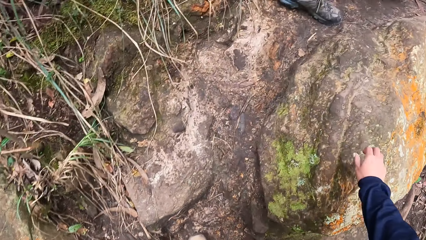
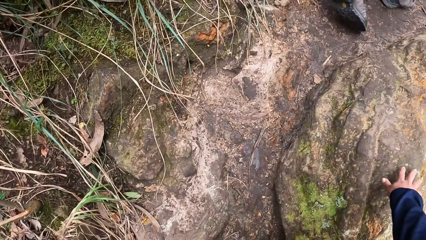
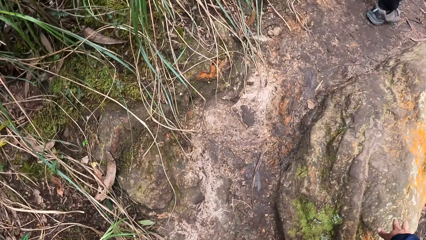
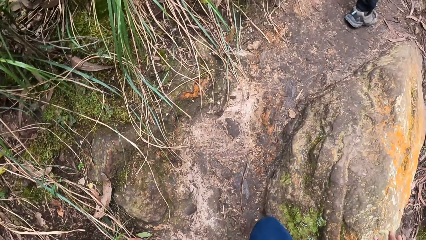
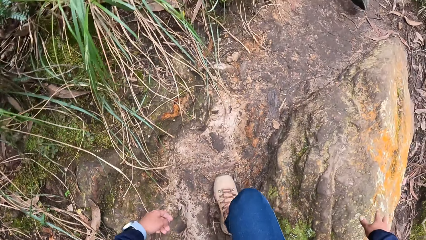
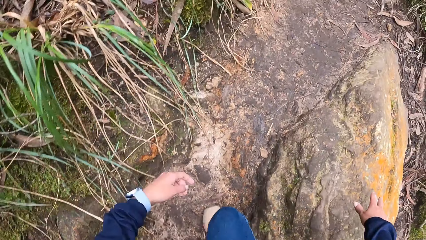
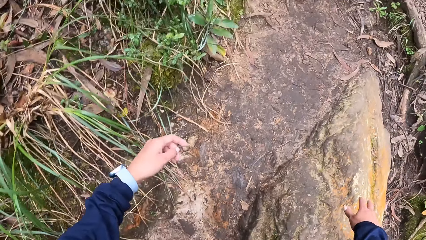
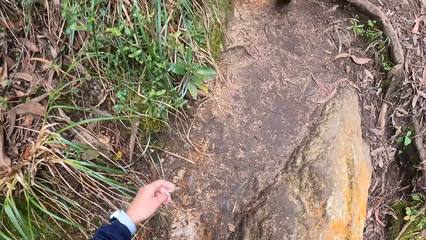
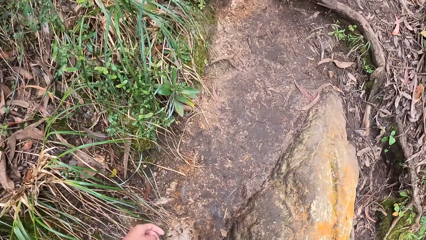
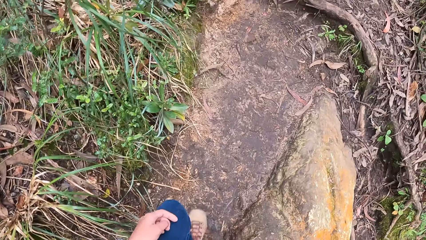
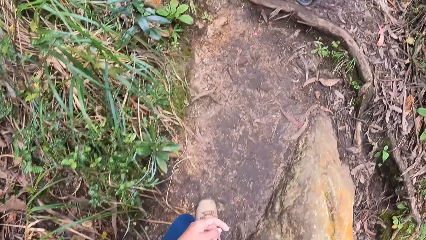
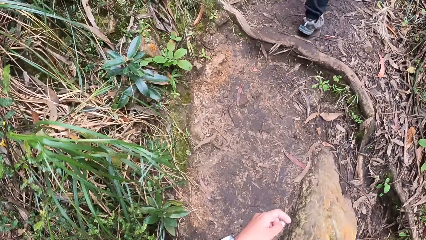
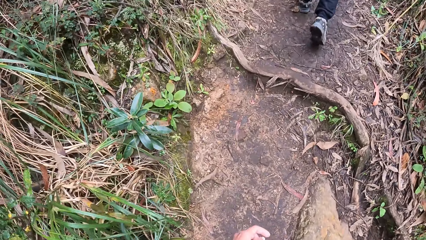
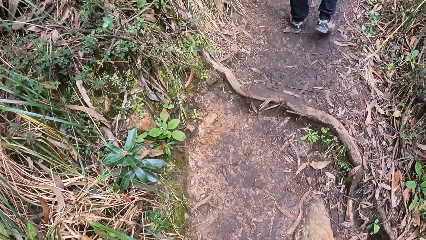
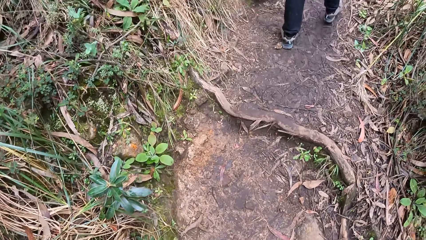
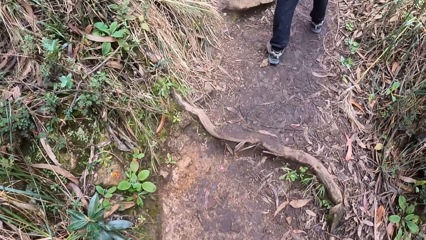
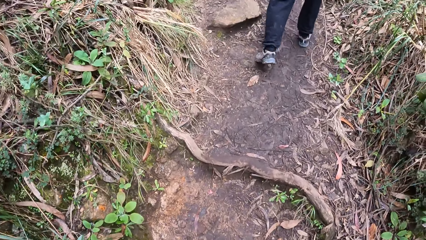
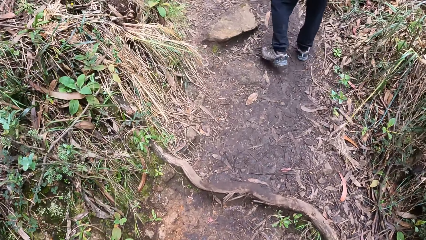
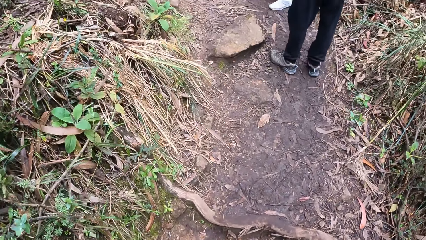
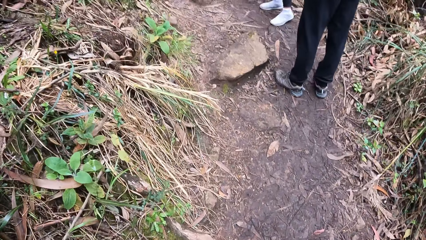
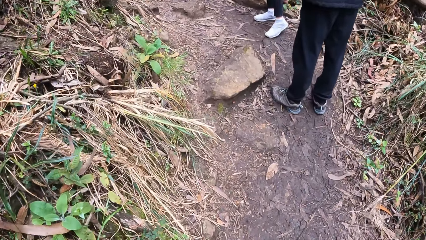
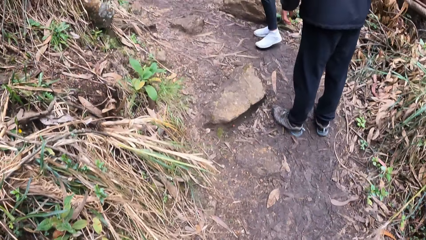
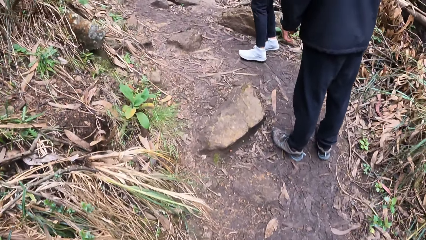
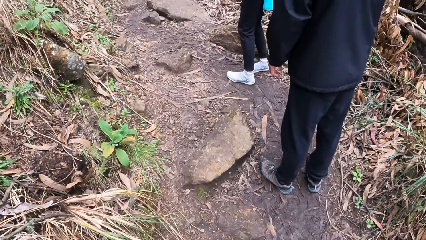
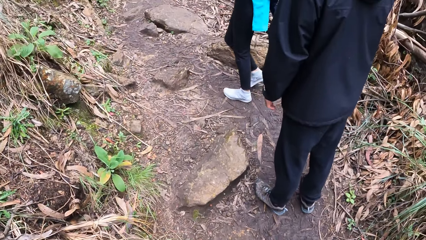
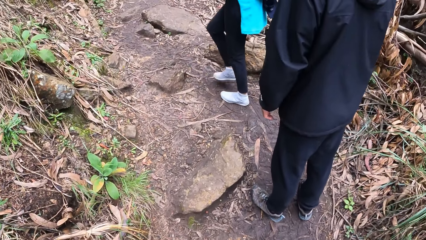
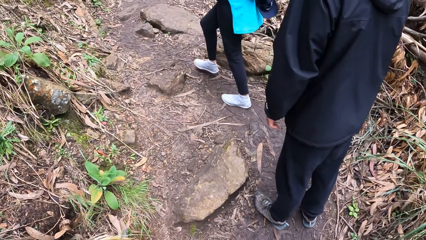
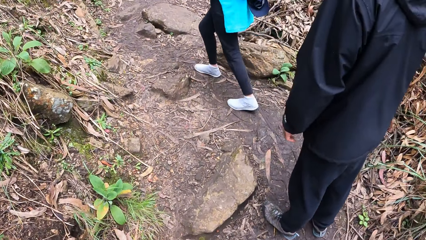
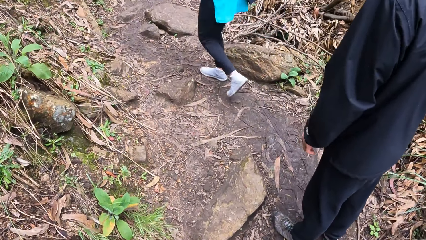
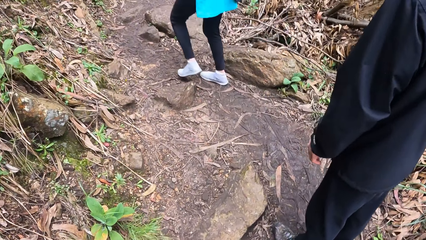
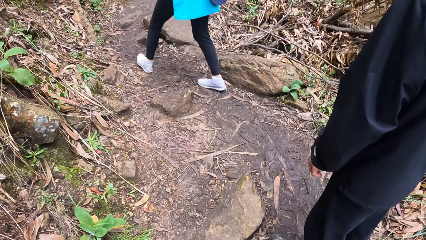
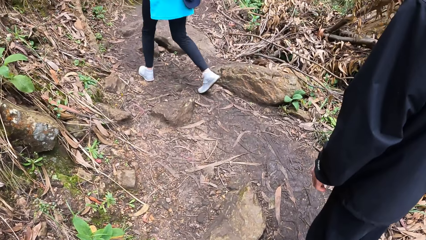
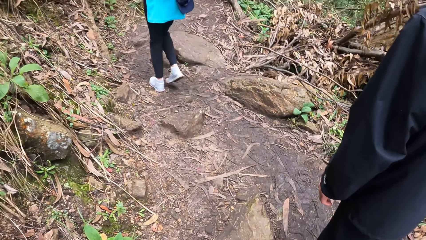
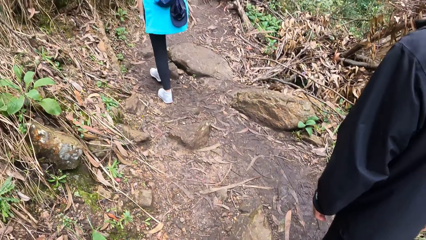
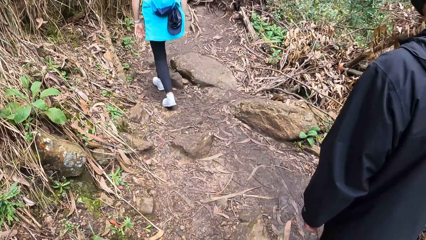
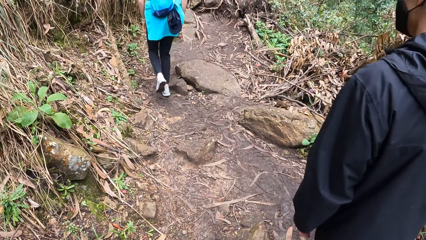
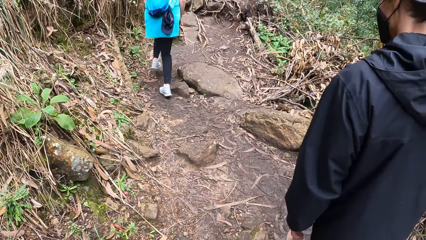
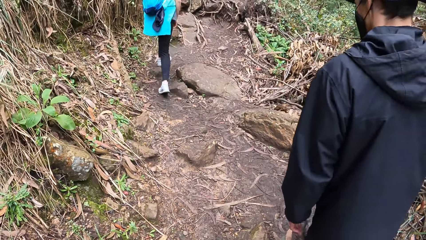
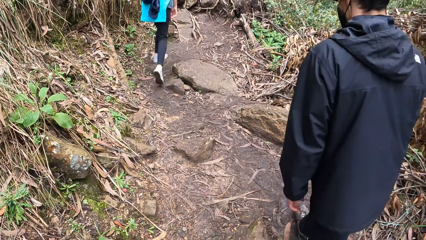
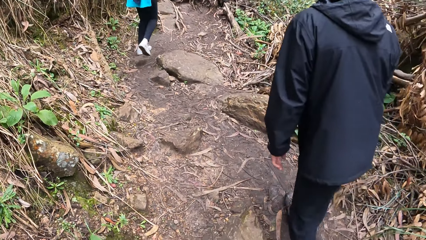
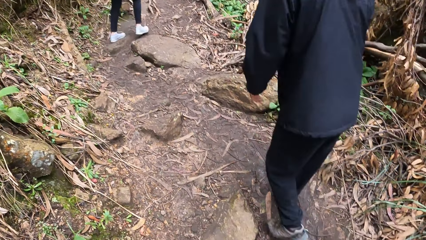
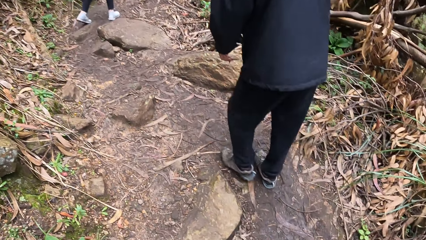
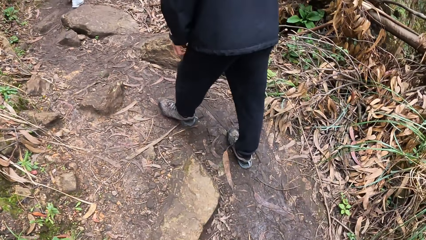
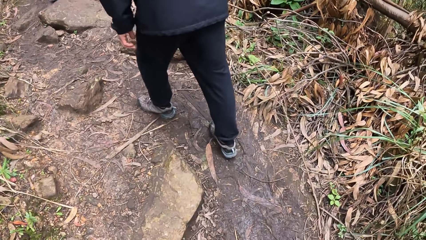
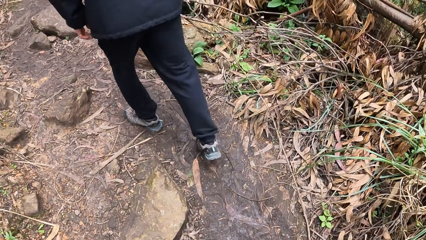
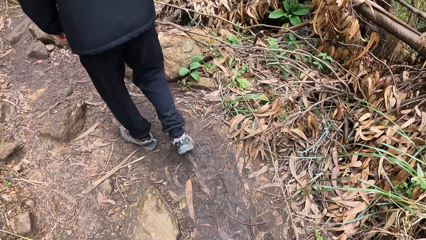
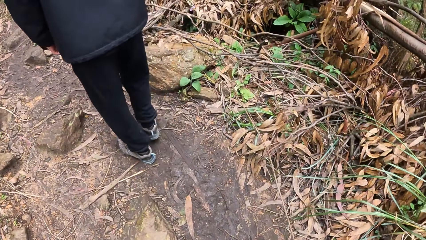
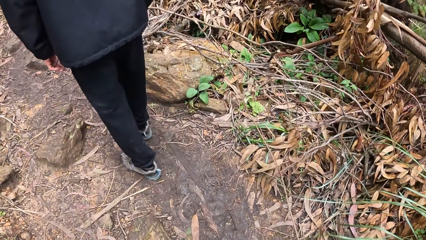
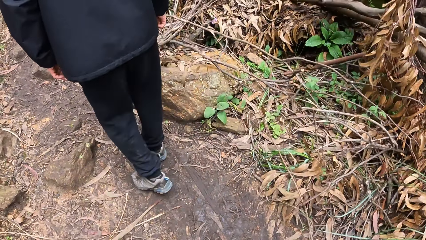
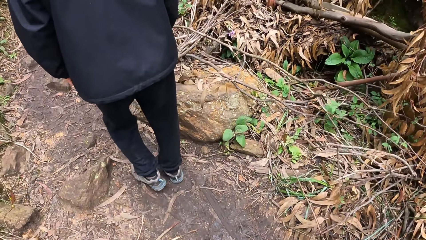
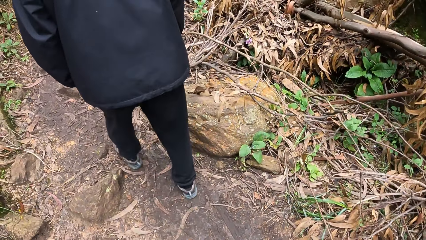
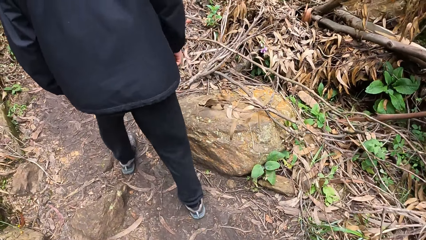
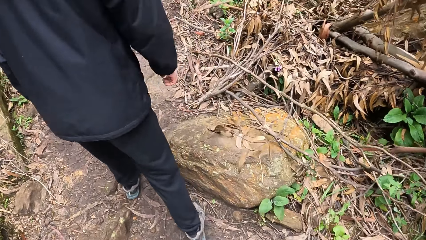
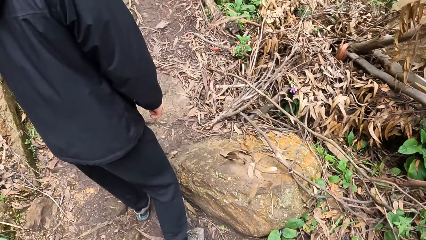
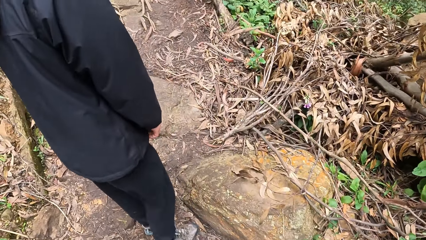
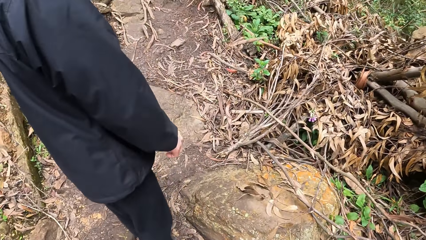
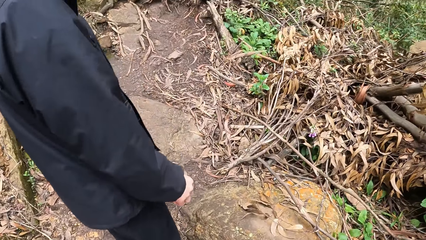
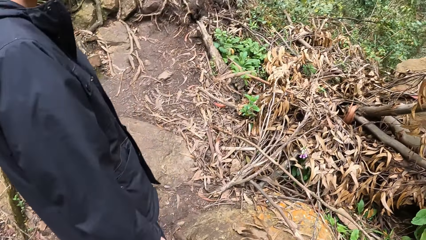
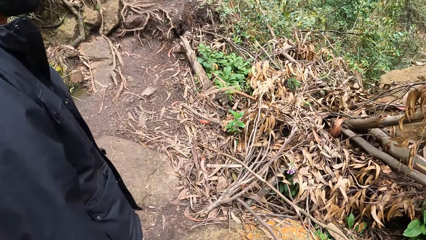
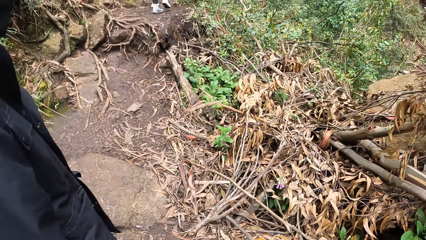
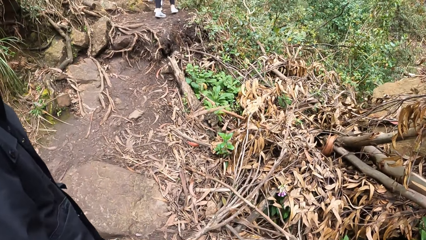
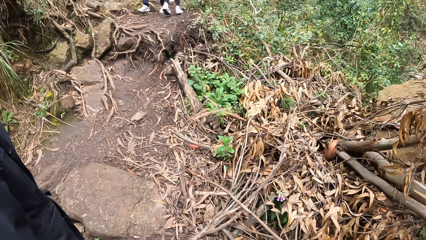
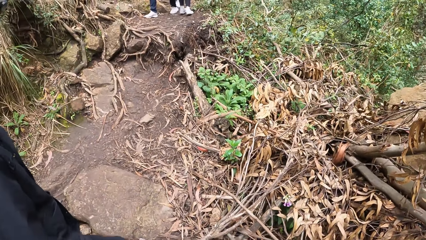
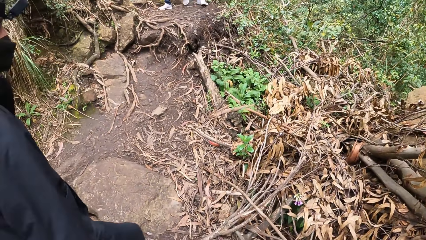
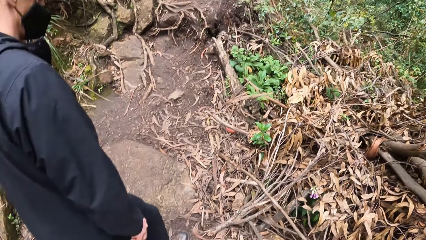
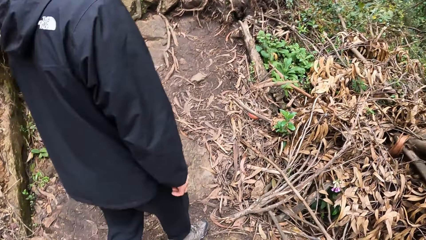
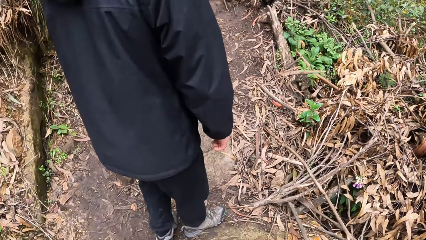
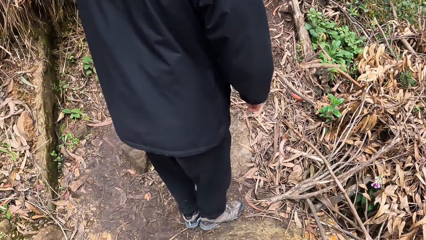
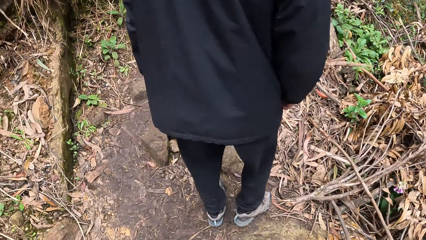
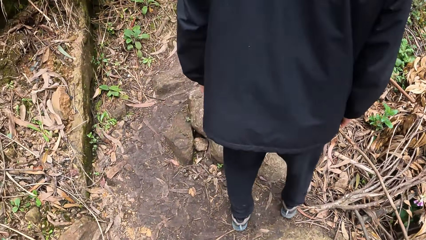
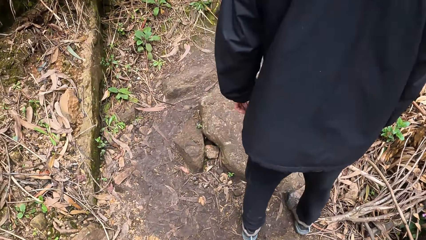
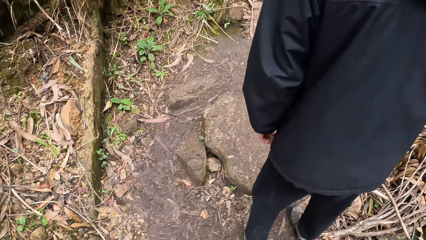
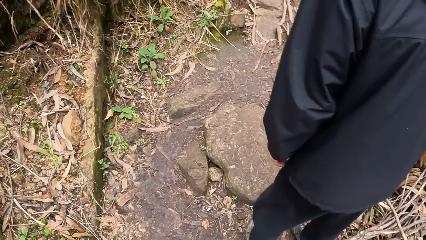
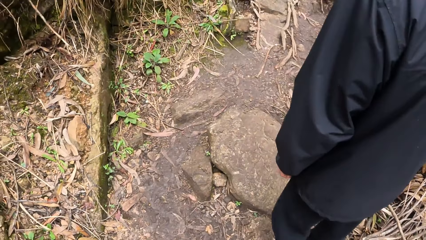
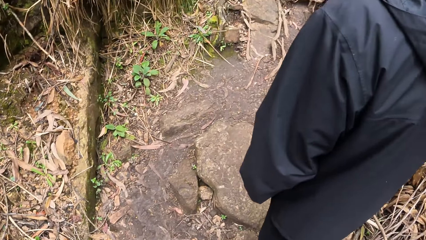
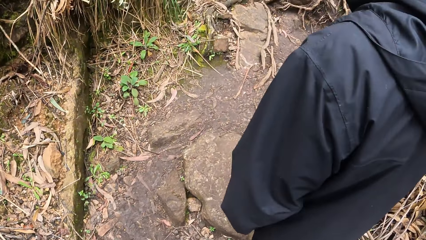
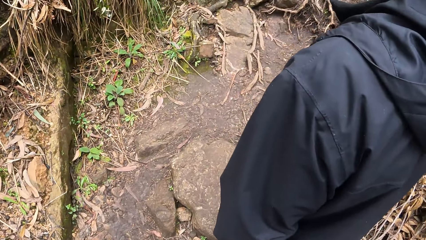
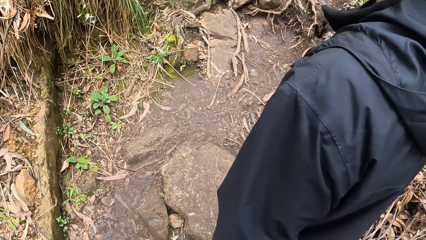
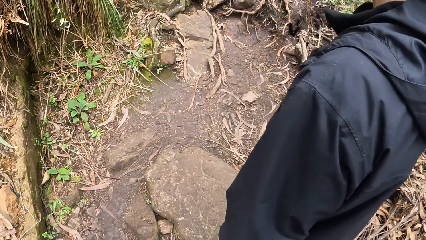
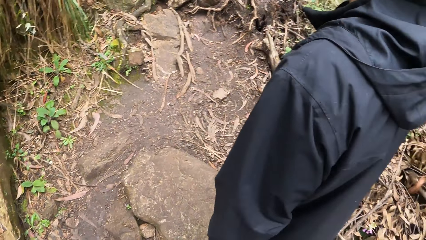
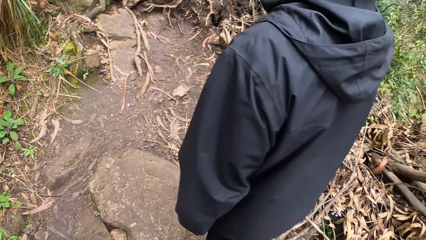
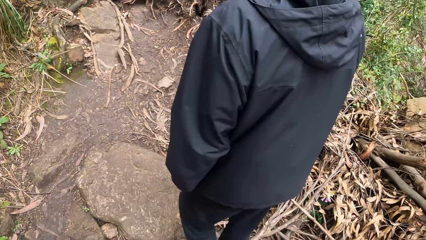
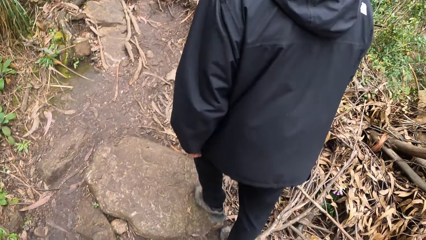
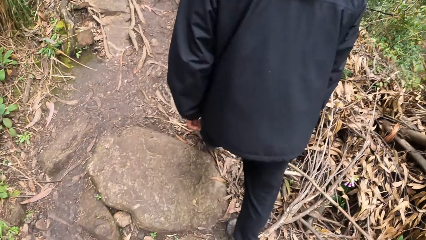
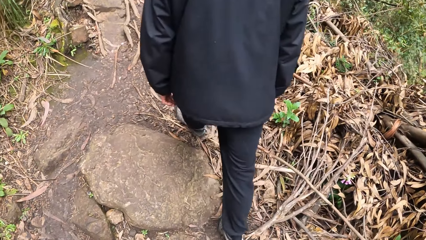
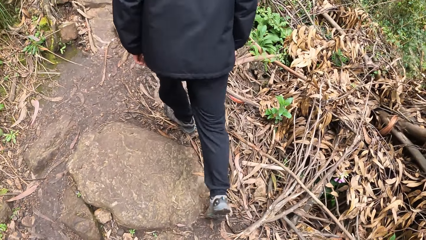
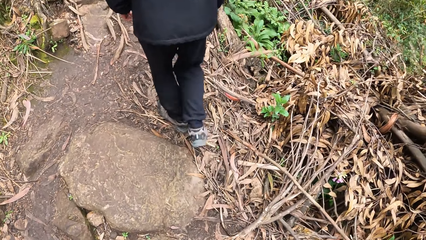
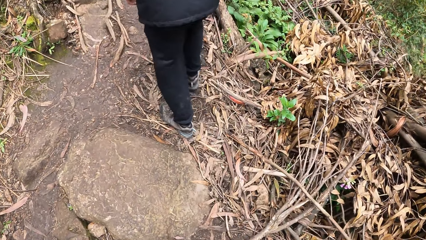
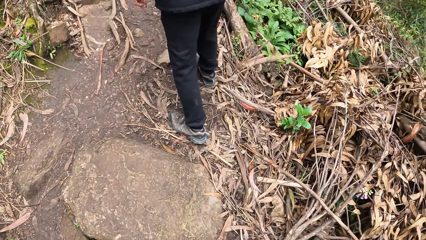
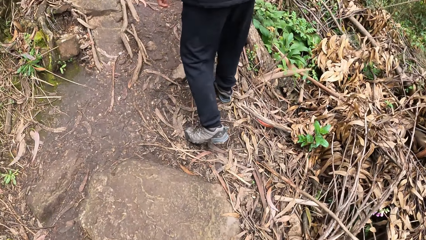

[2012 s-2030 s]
The camera wearer touches a rock with her right hand. She holds the rock and walks around. The man interacts with the woman. The man interacts with the camera wearer.
